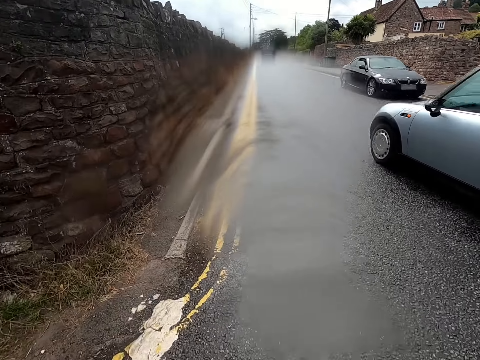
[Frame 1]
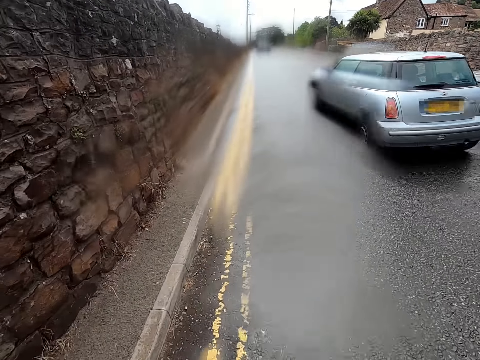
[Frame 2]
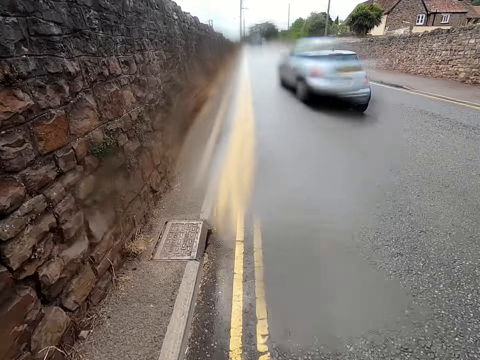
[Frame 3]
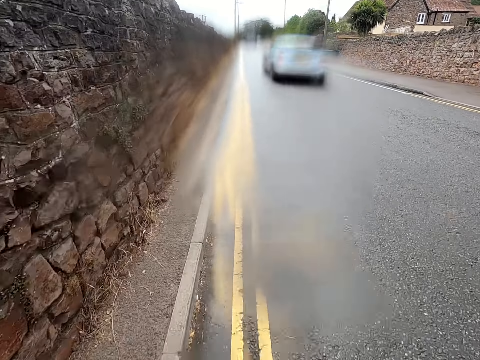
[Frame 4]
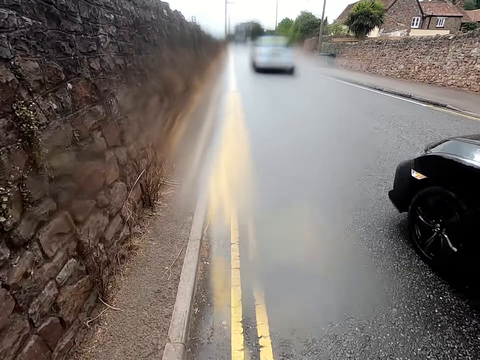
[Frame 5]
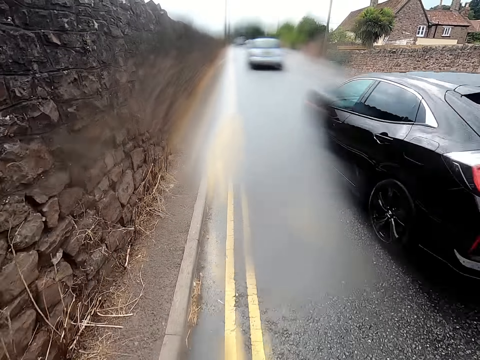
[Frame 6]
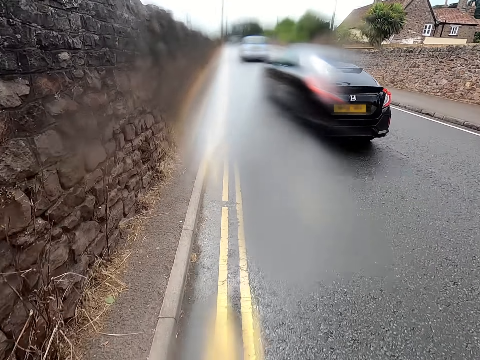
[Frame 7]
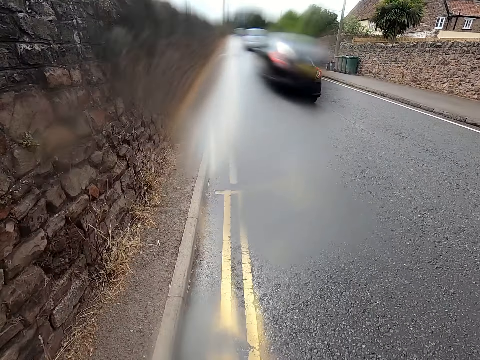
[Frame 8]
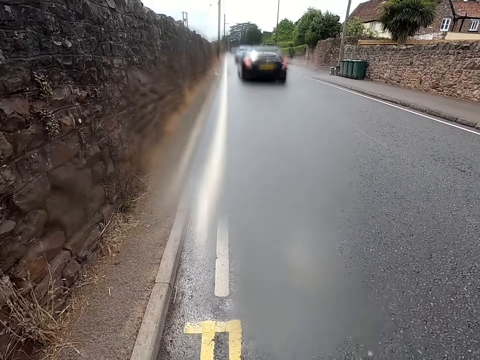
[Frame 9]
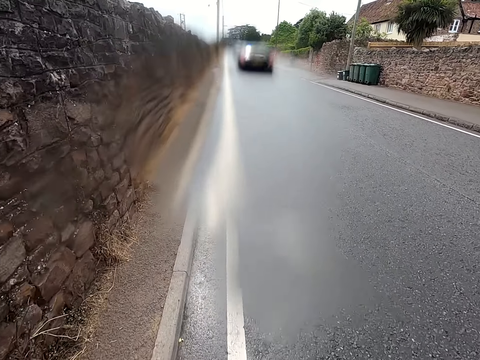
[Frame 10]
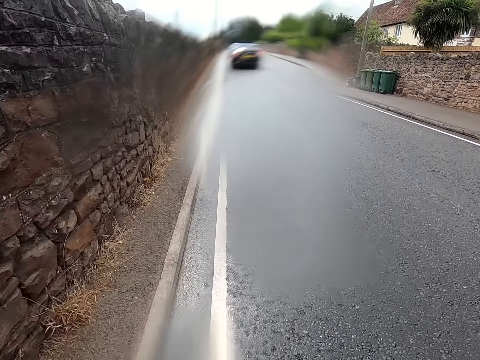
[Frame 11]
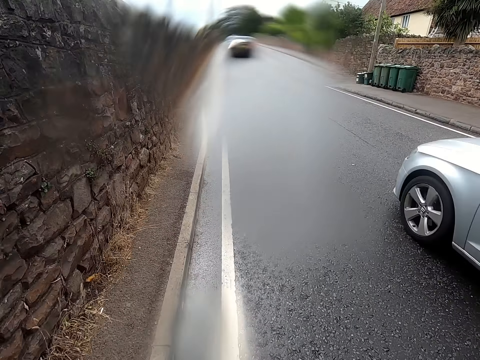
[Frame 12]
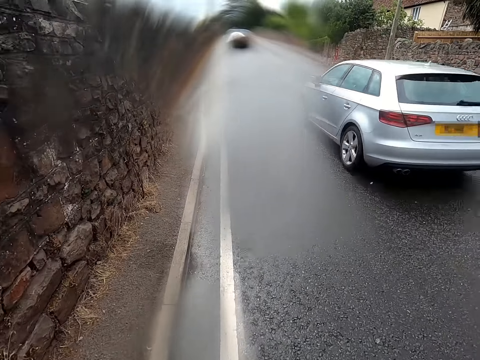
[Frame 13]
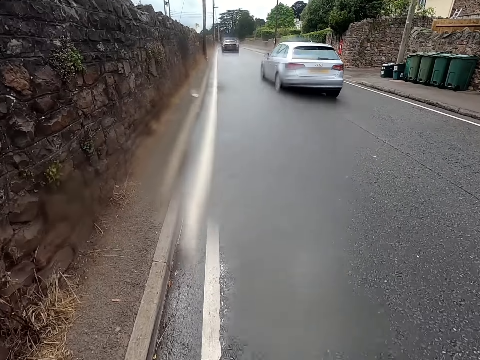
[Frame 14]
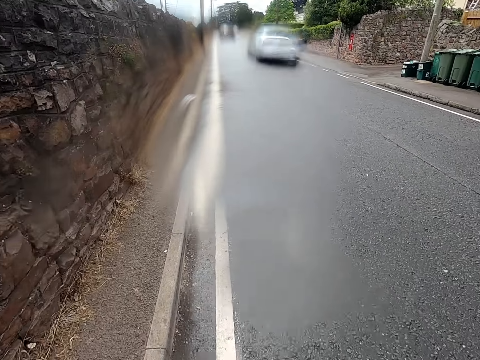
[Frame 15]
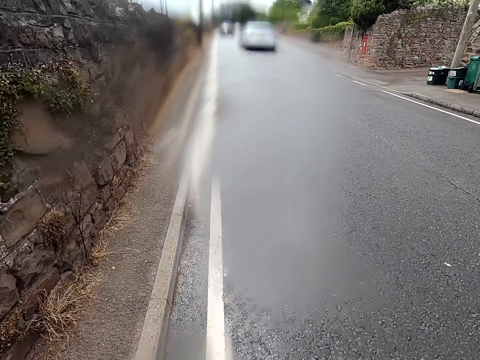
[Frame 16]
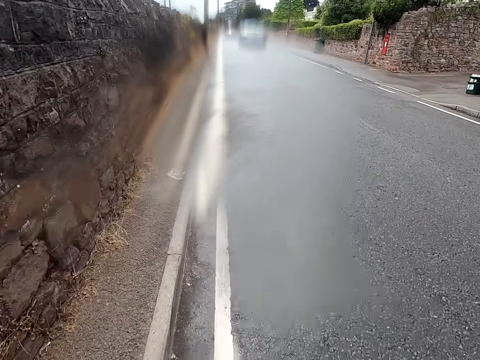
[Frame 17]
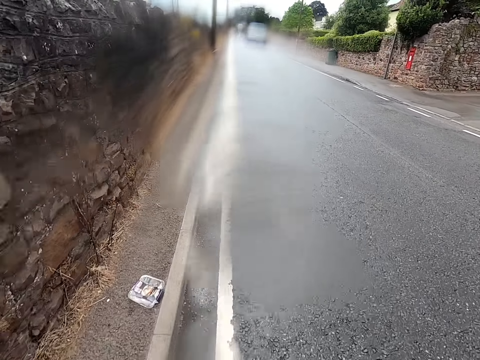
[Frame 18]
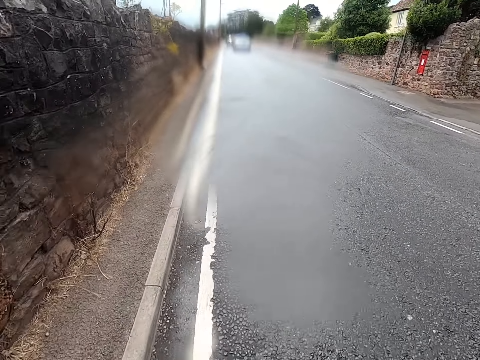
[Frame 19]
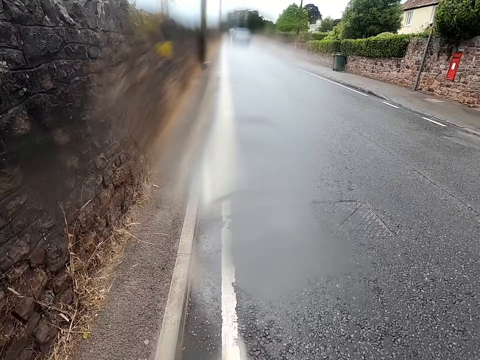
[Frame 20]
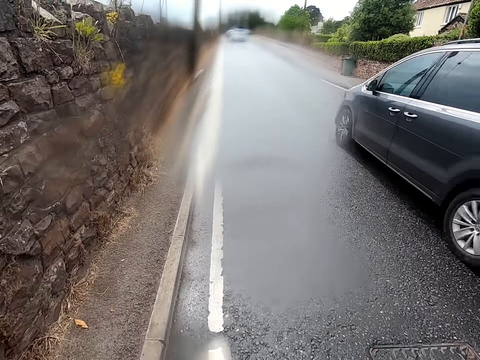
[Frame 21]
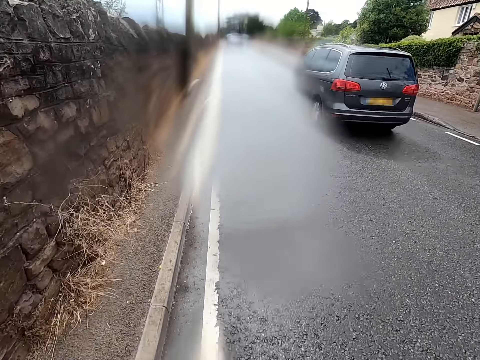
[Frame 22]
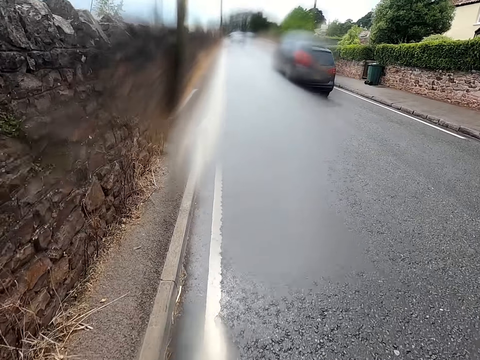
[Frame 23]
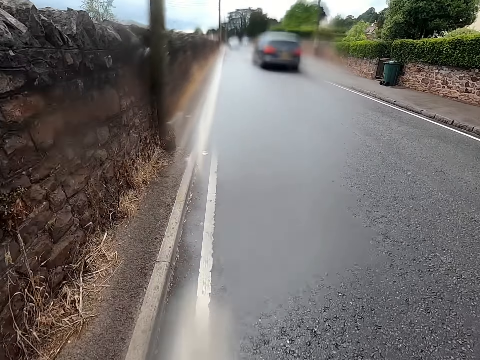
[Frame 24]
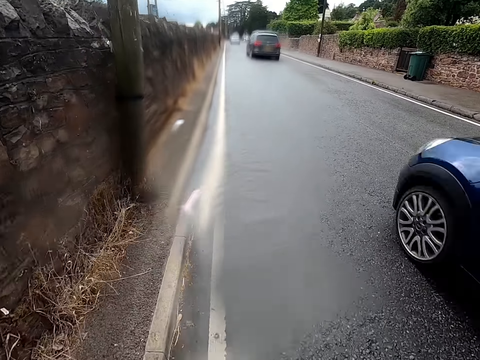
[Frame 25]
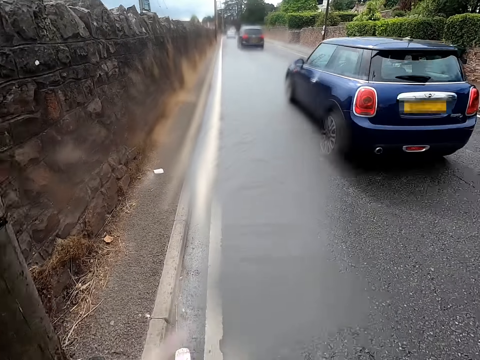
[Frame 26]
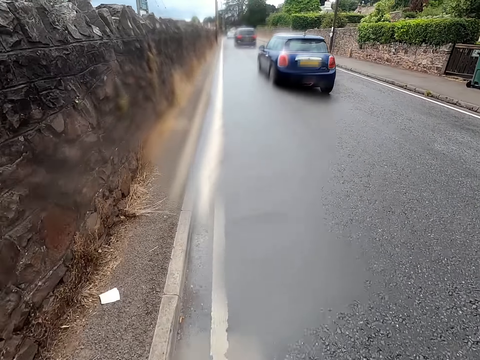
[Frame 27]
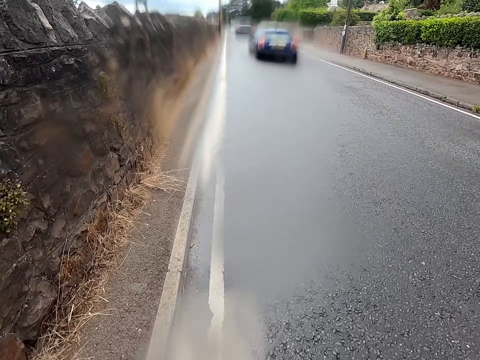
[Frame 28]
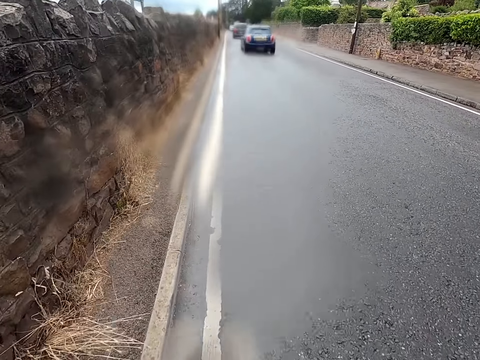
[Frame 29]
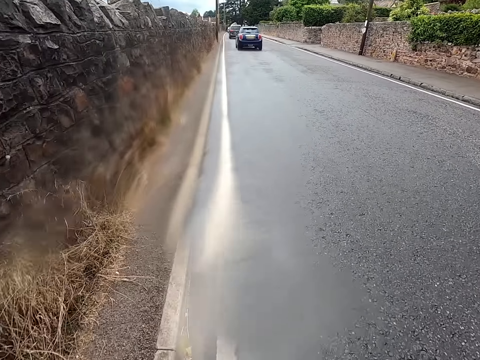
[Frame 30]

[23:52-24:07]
The camera wearer rides a bicycle past a car. They ride the bicycle on a road.

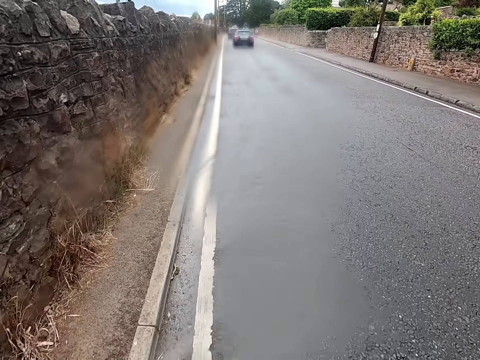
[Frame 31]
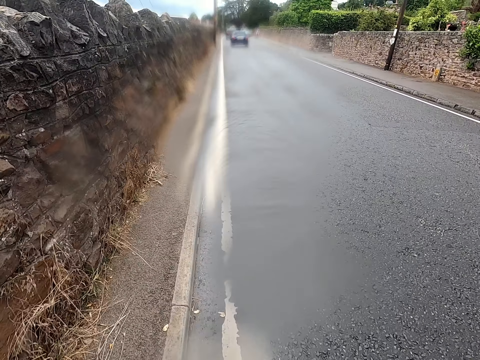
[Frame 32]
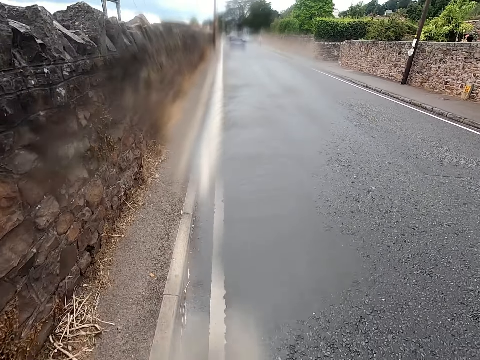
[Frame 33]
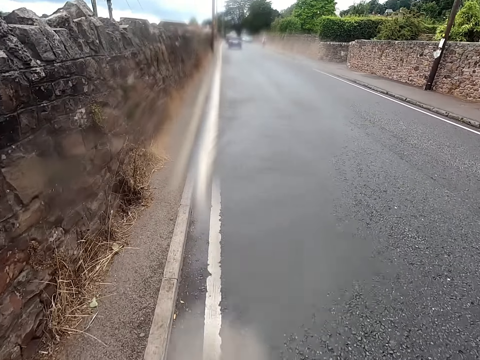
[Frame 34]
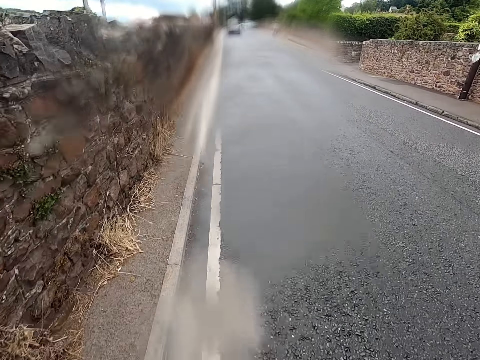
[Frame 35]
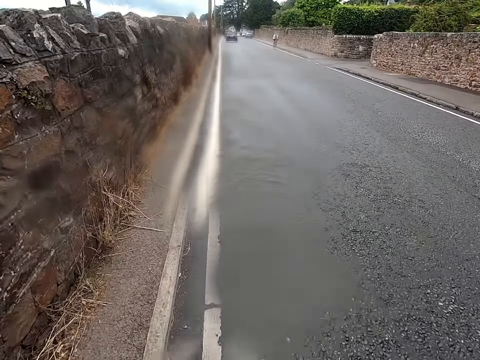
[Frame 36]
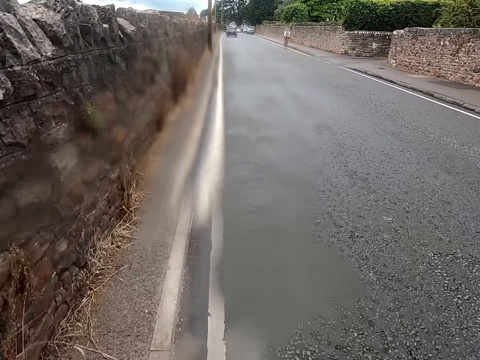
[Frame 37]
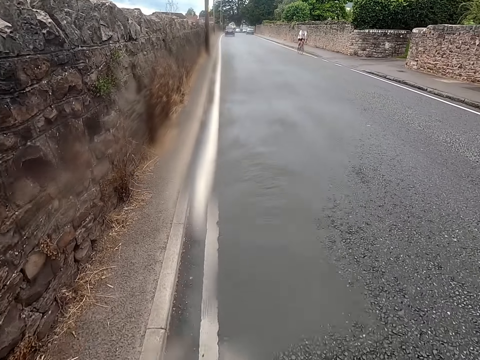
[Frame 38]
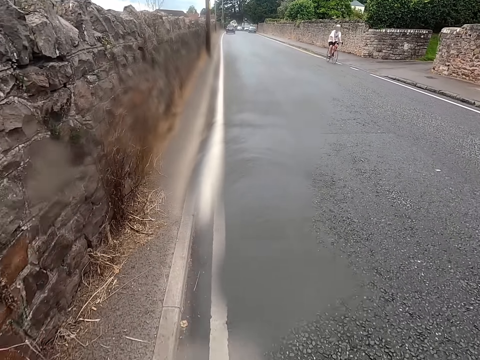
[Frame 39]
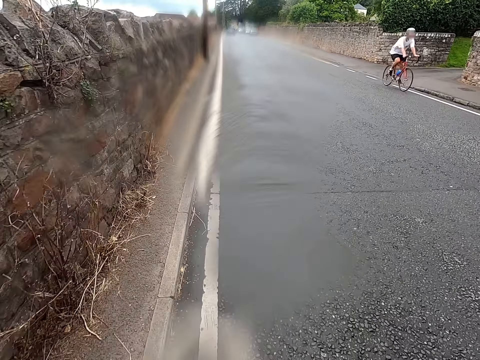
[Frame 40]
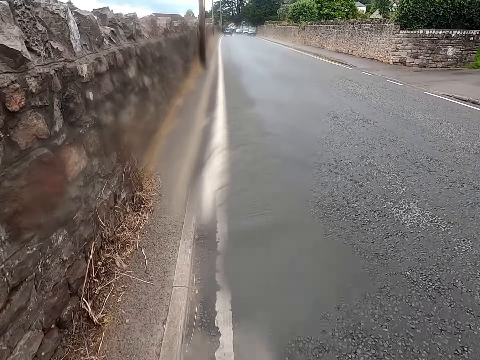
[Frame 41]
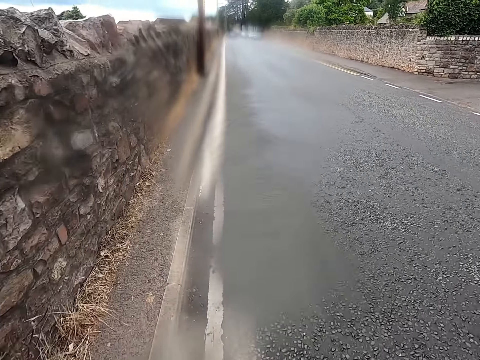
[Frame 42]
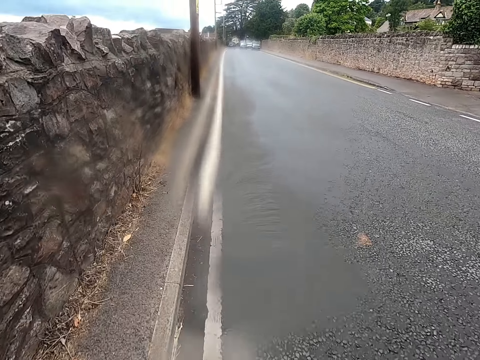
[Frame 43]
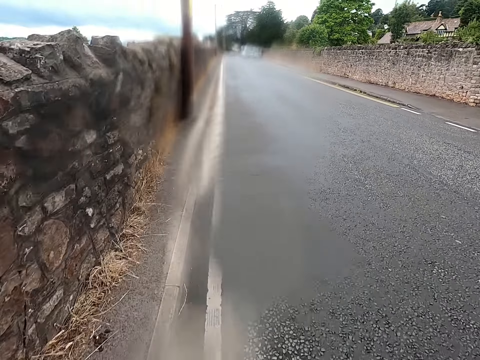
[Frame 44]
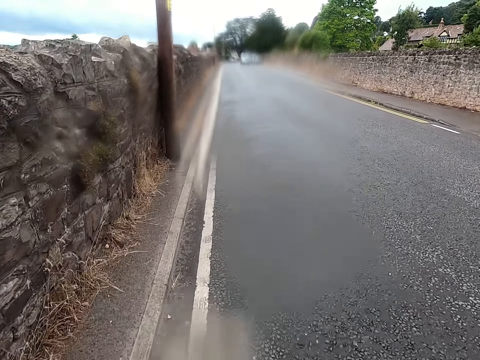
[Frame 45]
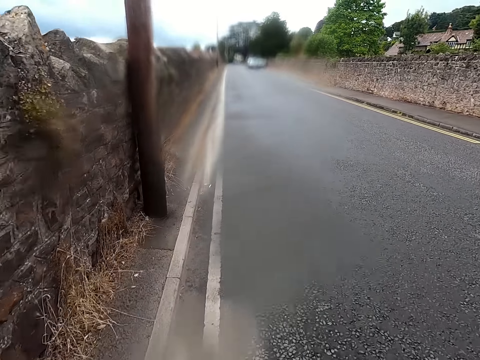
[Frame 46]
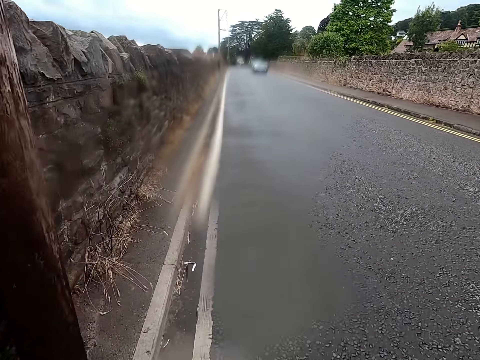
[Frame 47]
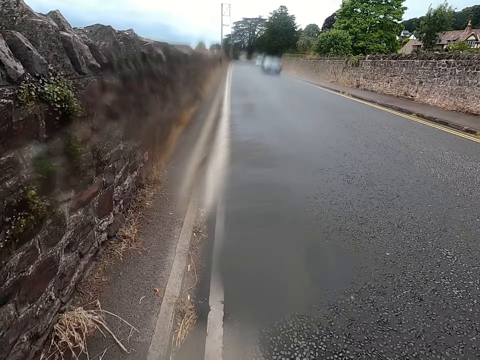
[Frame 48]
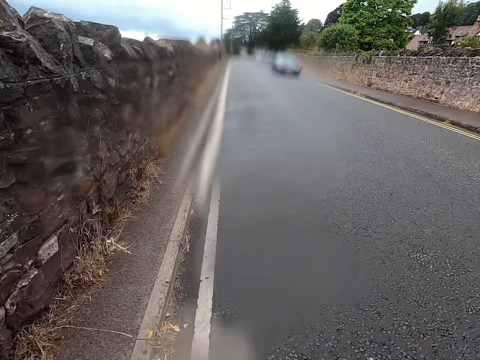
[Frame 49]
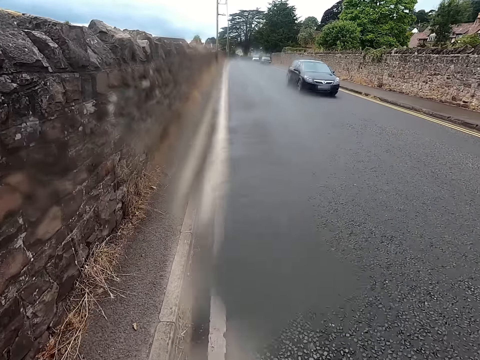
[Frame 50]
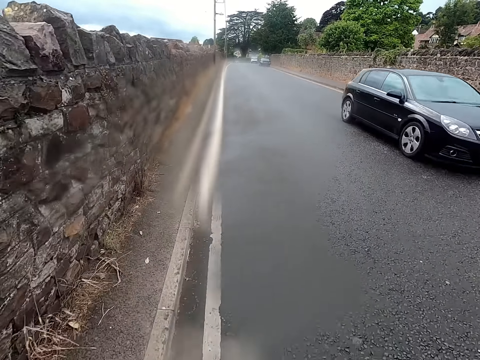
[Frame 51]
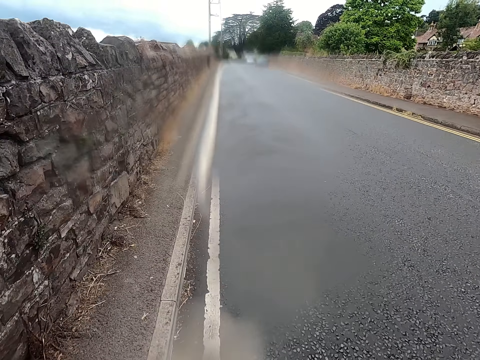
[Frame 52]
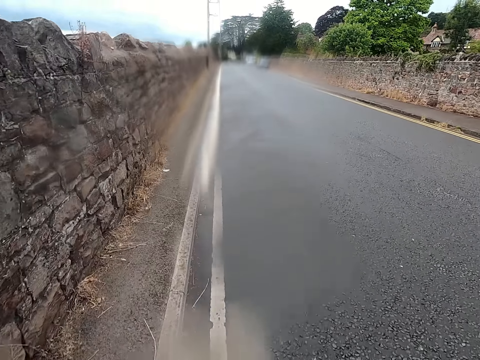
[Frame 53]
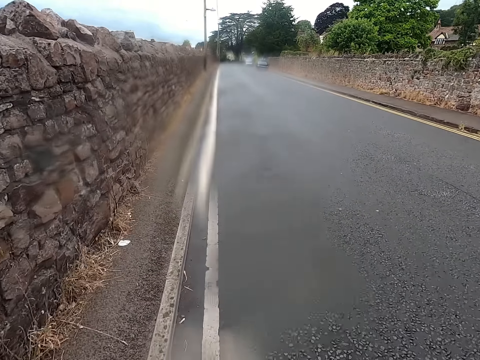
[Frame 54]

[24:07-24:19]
A man rides a bicycle past the camera wearer. The camera wearer rides a bicycle on a road. They ride the bicycle past a car. They ride the bicycle on the road.
